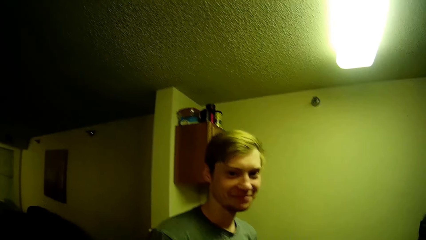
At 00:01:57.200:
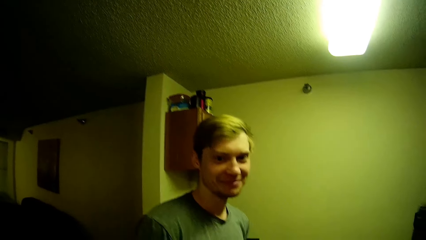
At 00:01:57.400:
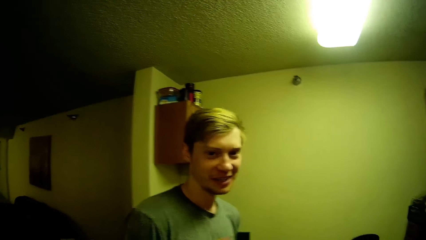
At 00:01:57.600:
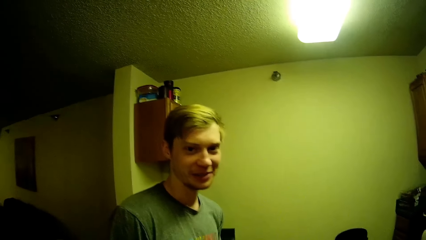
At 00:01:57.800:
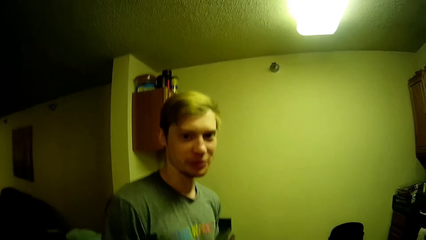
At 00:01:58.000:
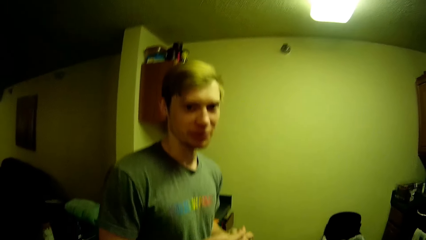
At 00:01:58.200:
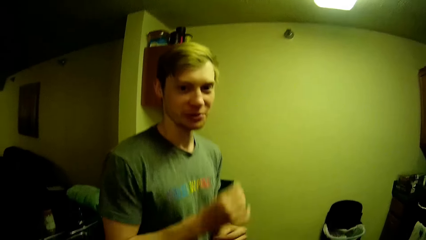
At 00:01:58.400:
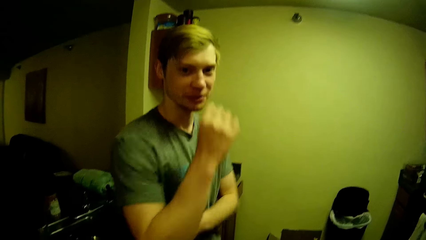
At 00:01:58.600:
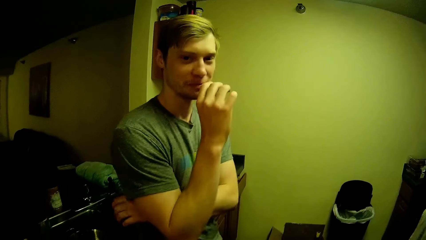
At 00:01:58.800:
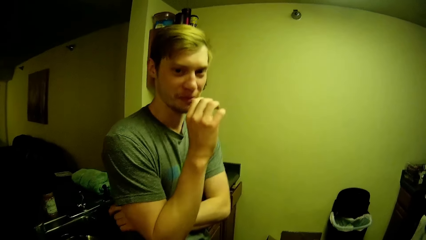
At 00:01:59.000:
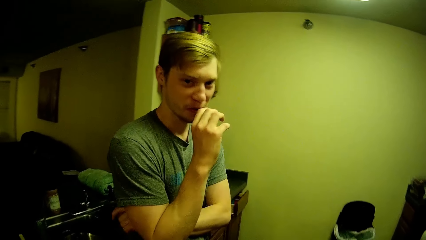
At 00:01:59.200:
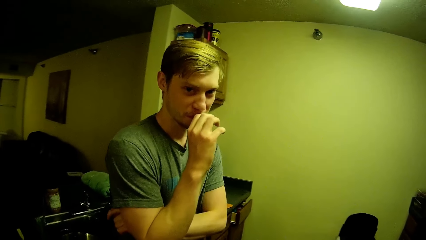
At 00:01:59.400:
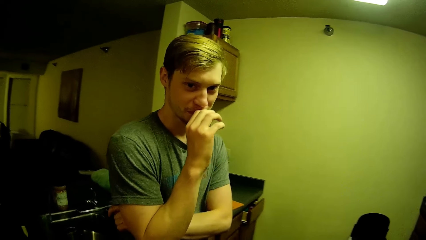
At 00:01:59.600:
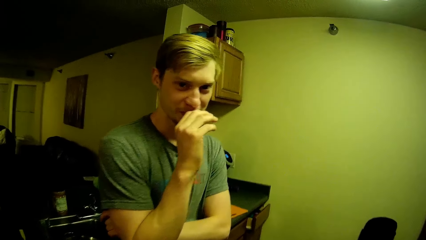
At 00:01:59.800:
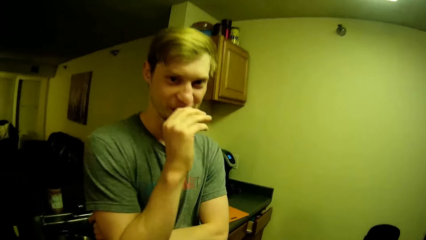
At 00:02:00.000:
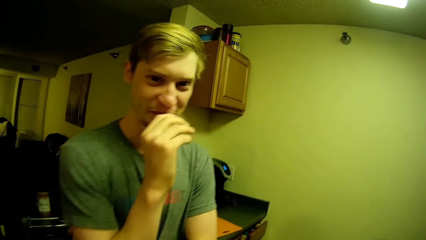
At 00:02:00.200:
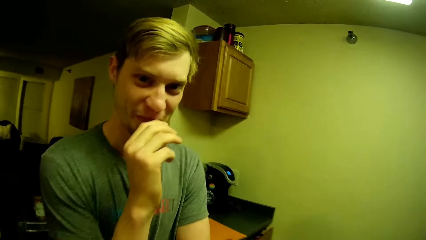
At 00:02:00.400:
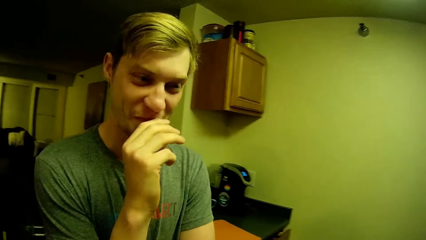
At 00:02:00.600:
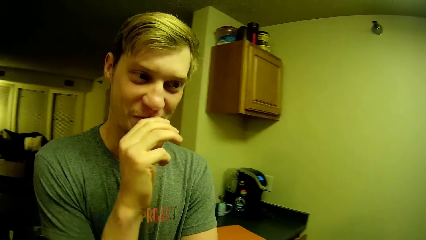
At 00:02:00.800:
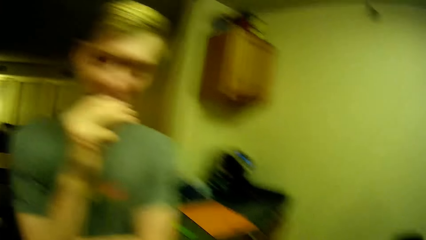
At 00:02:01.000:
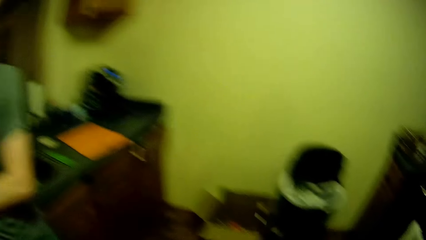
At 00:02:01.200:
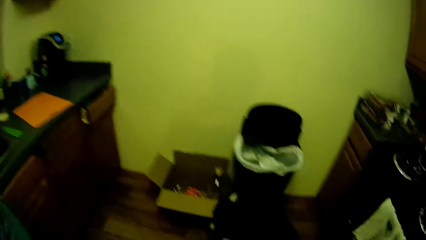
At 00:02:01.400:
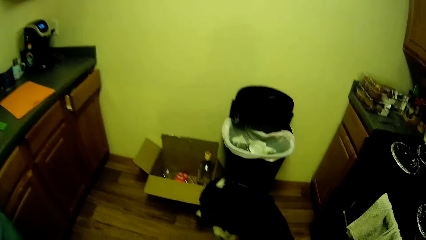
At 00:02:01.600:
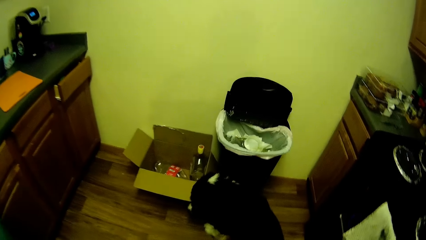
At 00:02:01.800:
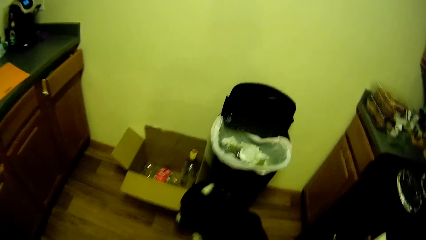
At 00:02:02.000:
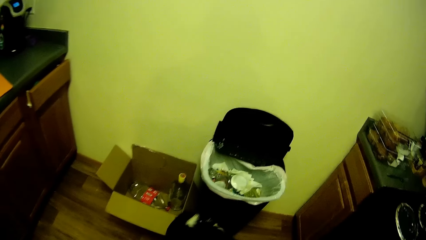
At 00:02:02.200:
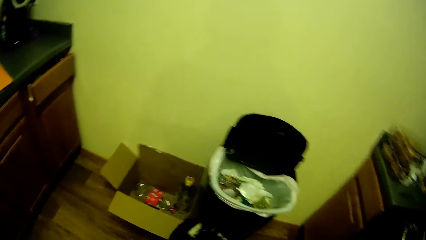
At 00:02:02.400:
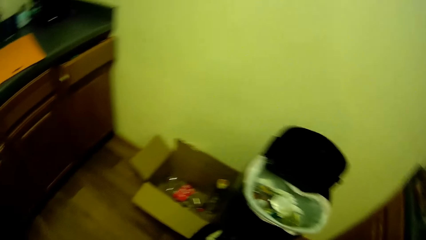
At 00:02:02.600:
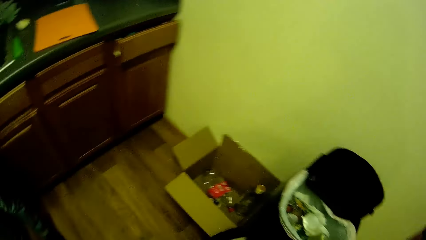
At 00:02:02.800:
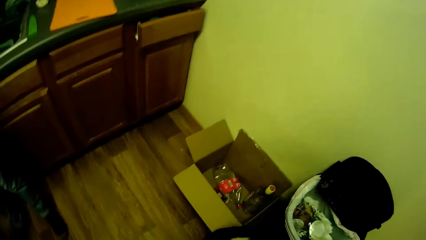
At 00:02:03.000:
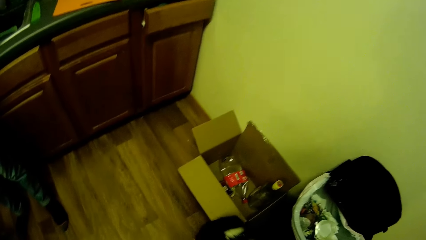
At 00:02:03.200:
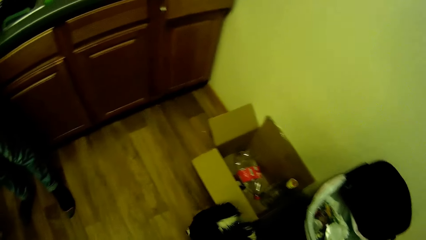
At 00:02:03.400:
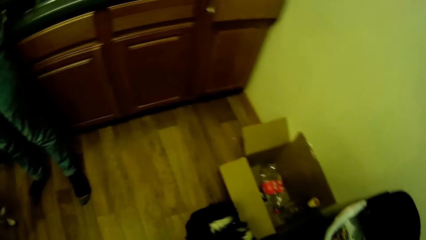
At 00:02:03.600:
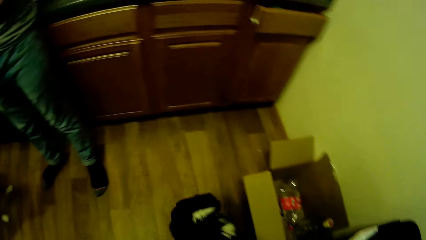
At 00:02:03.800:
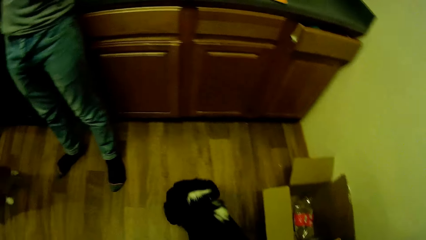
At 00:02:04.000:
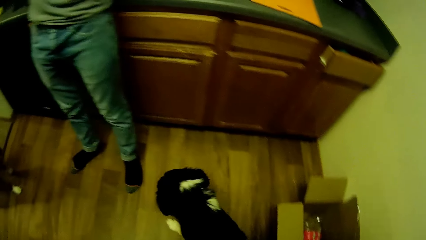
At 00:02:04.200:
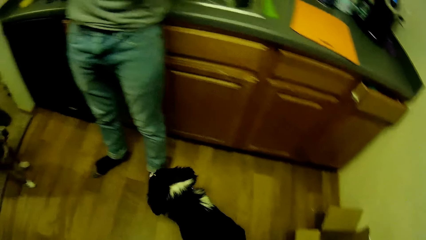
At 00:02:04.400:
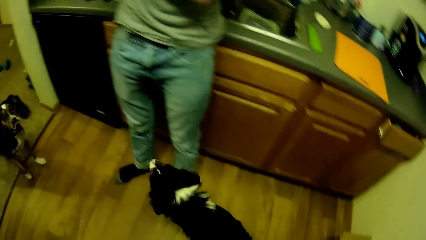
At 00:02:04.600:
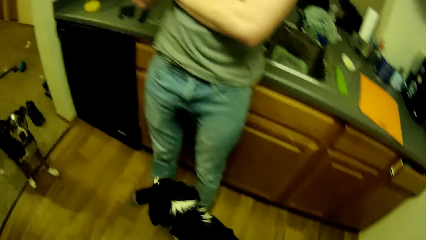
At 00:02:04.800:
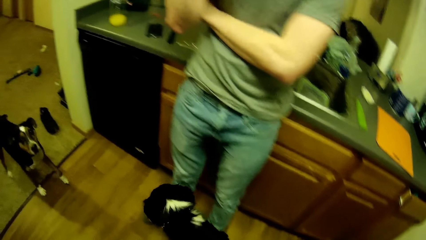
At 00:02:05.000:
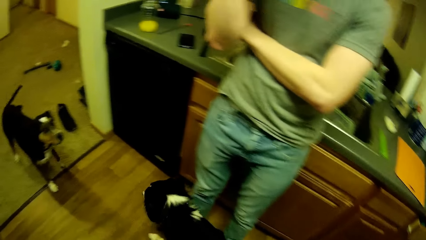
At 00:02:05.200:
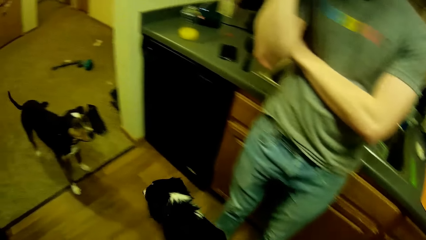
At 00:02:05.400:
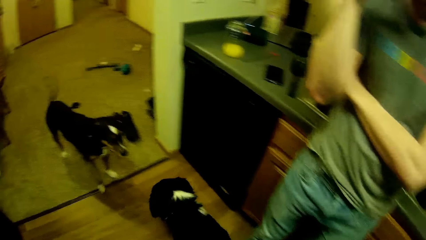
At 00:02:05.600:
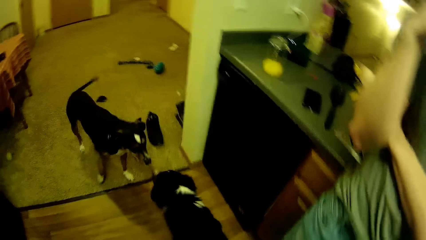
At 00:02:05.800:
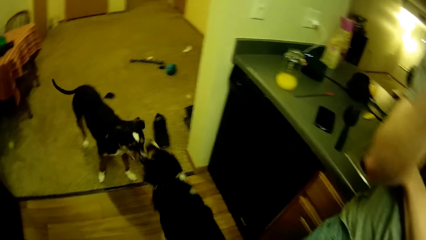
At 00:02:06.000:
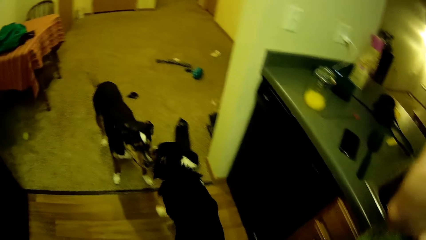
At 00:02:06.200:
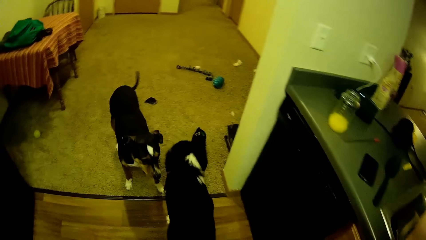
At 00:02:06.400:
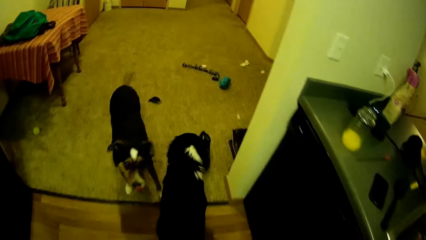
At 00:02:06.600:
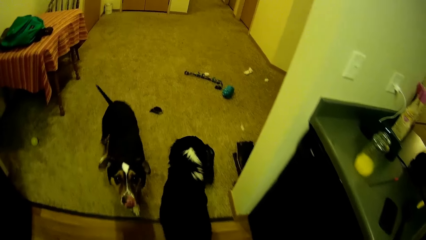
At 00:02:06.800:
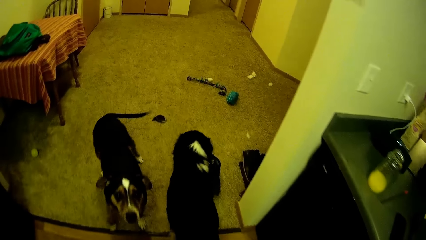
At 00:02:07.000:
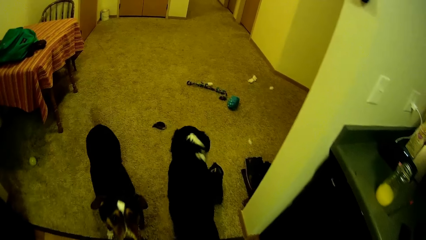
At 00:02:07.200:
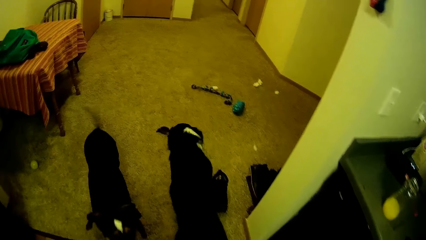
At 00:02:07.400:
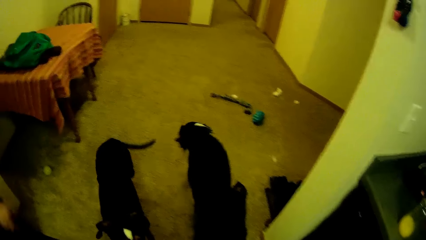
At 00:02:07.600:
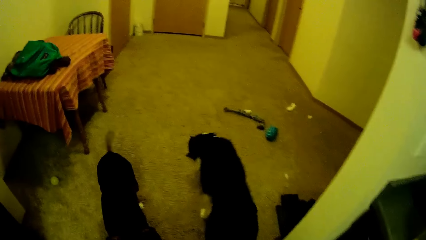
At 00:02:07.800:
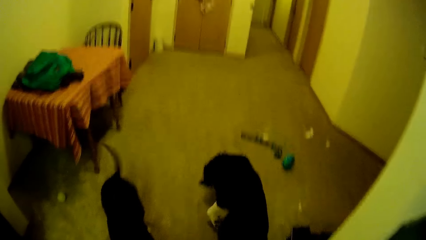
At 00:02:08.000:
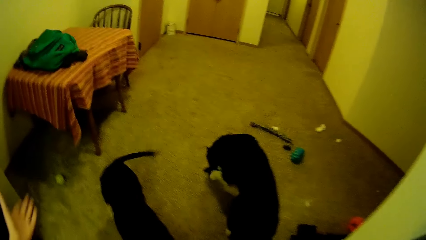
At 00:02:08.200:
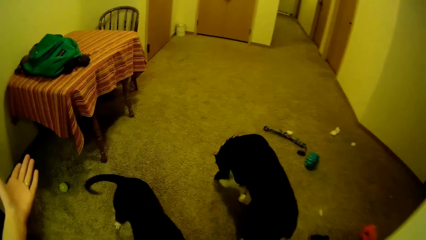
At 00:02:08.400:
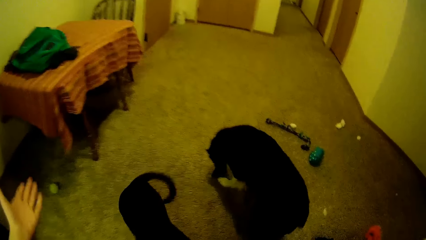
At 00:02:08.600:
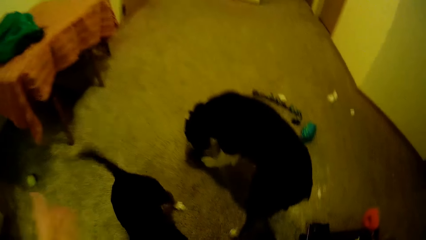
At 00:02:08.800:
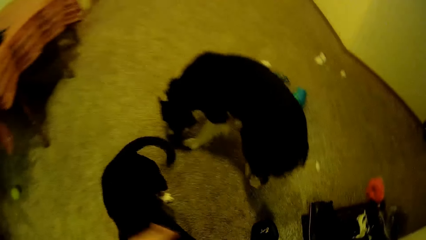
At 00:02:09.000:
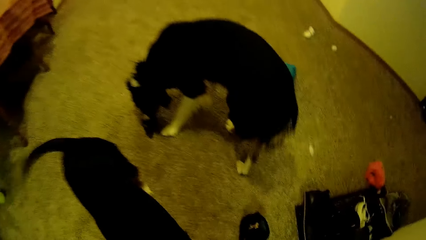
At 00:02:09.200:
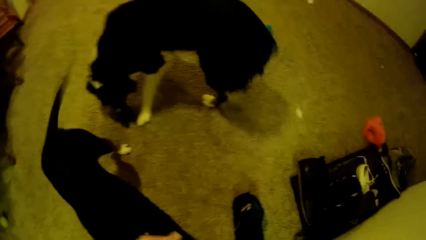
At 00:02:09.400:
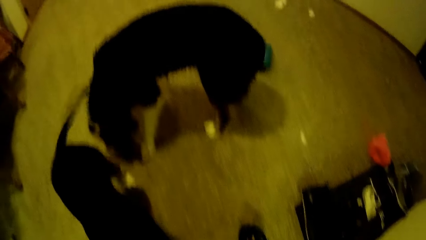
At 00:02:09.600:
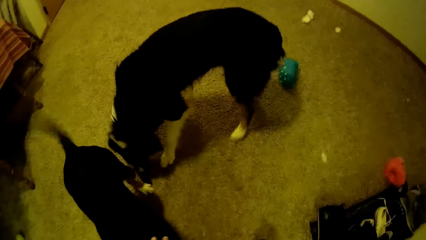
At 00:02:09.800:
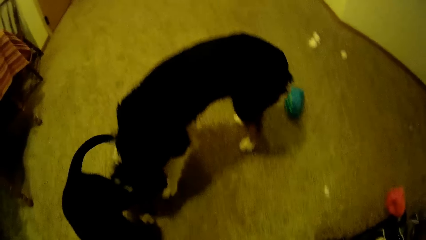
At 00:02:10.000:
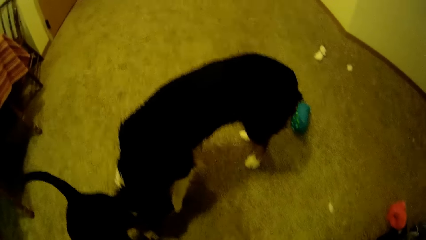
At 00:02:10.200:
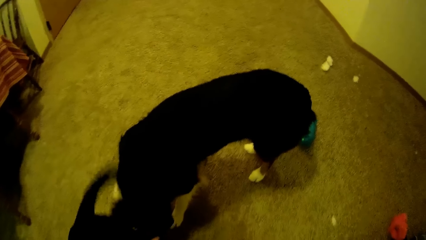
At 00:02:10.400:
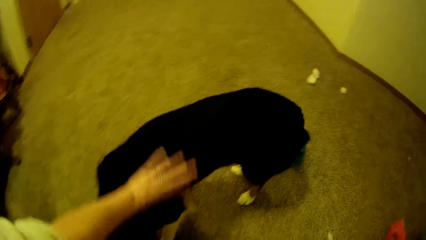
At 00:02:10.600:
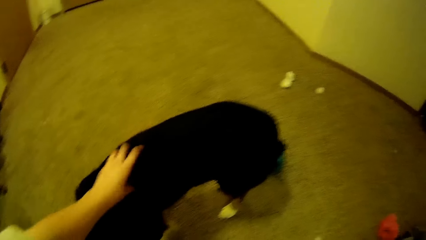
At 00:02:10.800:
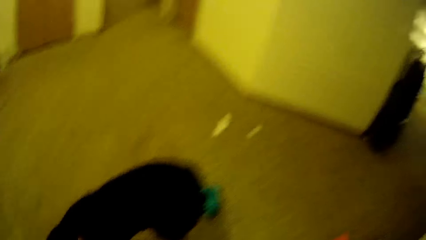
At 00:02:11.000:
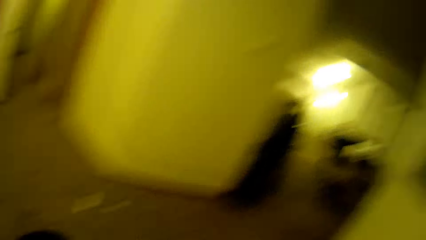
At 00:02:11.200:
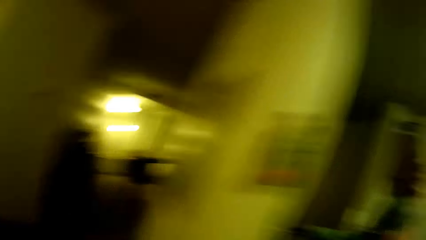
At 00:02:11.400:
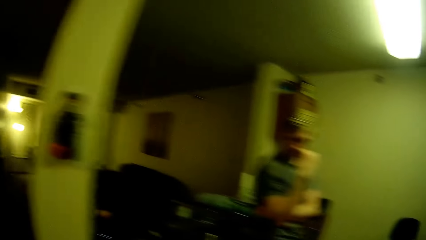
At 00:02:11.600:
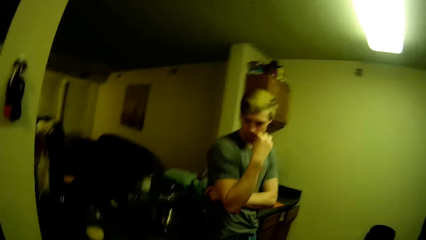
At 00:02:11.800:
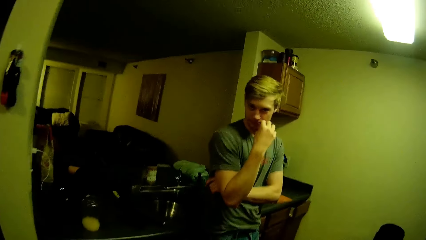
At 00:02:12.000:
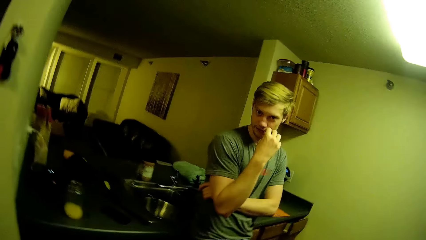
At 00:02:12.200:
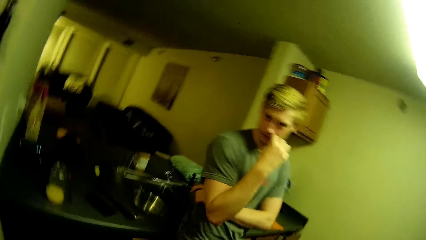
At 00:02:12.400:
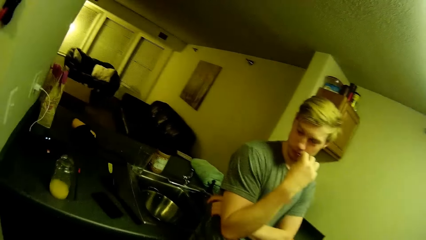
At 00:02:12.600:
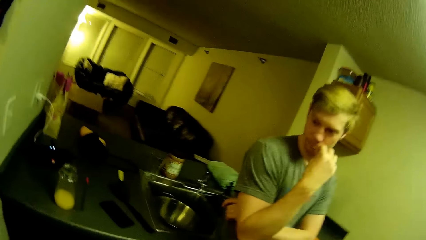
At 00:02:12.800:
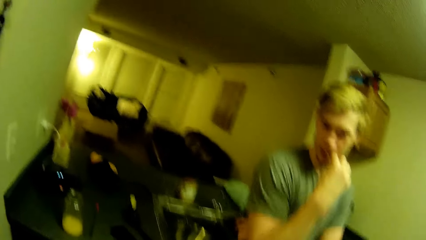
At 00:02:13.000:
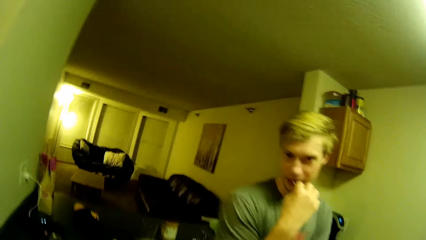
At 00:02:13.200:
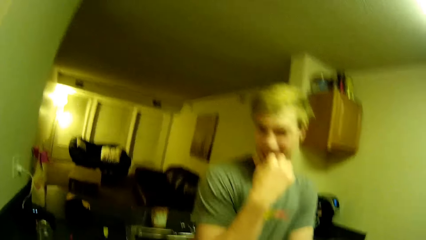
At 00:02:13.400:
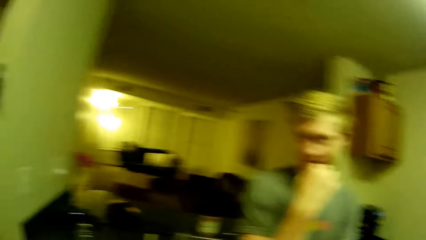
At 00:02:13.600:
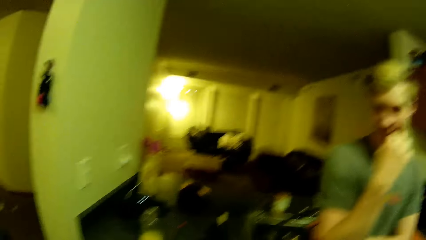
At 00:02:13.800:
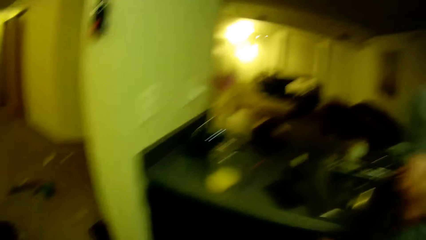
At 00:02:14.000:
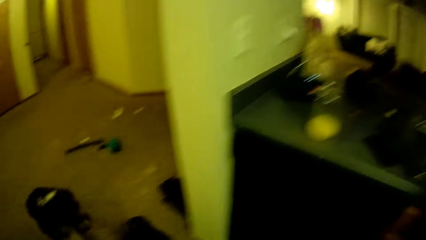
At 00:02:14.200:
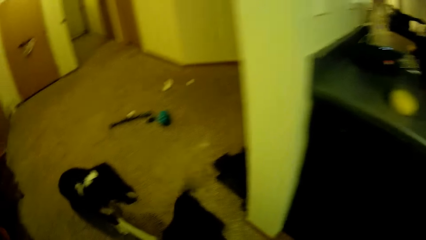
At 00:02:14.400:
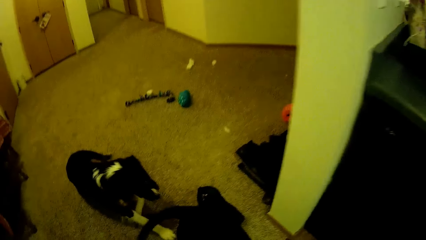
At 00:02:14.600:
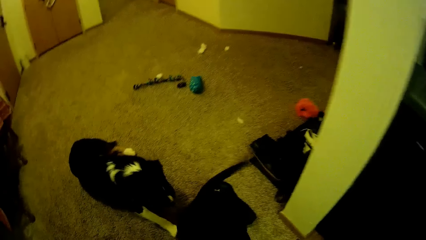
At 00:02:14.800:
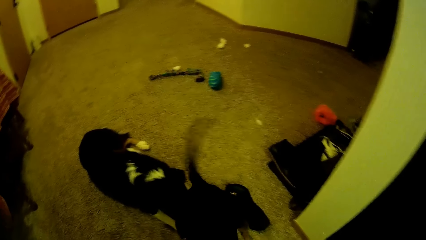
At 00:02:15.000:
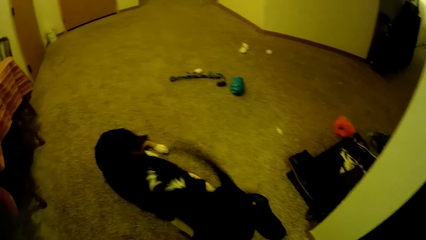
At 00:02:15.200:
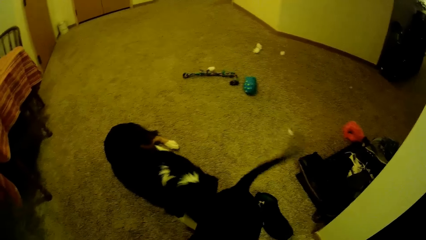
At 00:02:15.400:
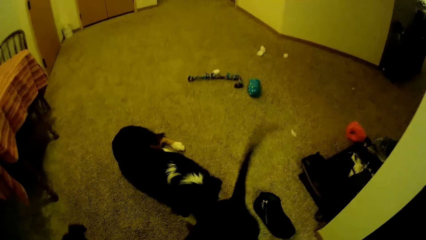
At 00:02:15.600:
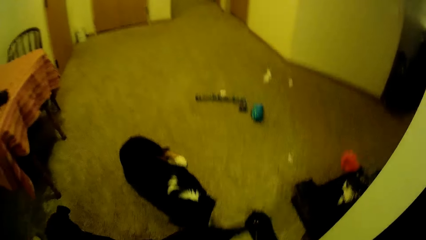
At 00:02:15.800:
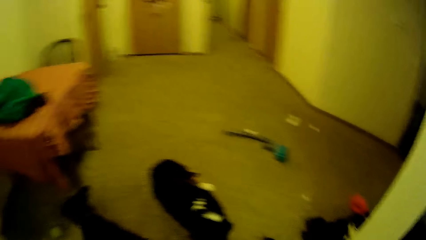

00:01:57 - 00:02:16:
A man puts his hand in the mouth. The camera wearer looks around. A dog walks around the kitchen. The camera wearer walks around. Another dog and the first dog play in the kitchen. The camera wearer raises her hand. She cuddles a dog. She walks around. She looks towards the man. She puts a toothpick in the mouth. The dog and the other dog play in the kitchen. The camera wearer walks around.
